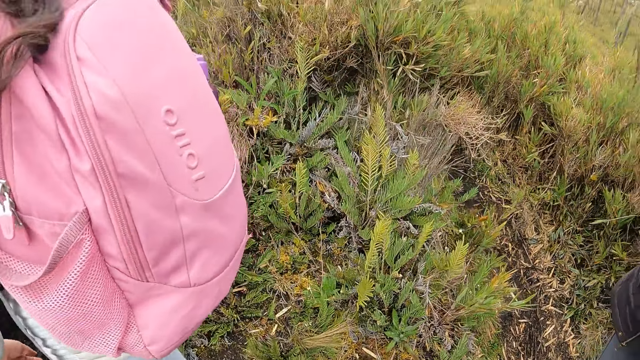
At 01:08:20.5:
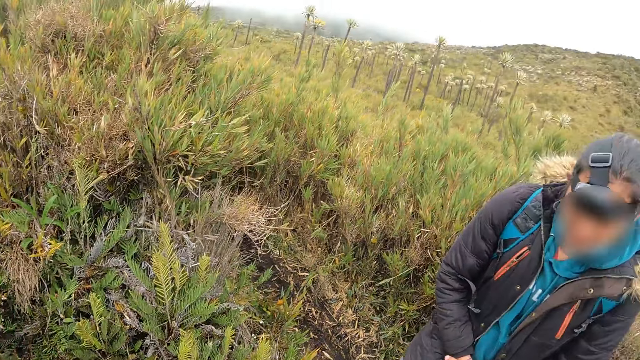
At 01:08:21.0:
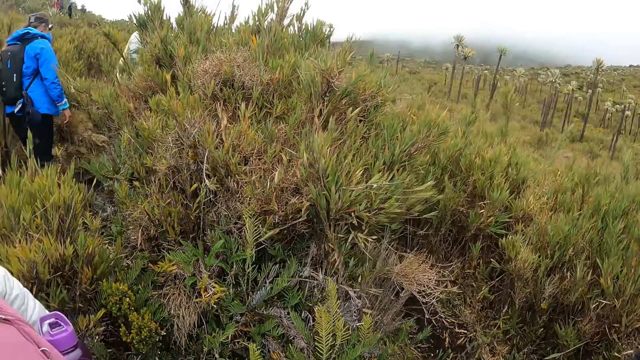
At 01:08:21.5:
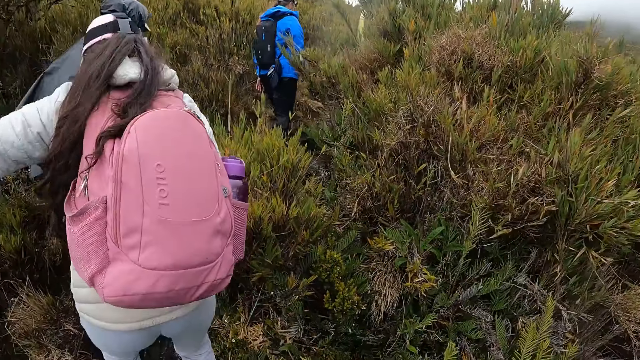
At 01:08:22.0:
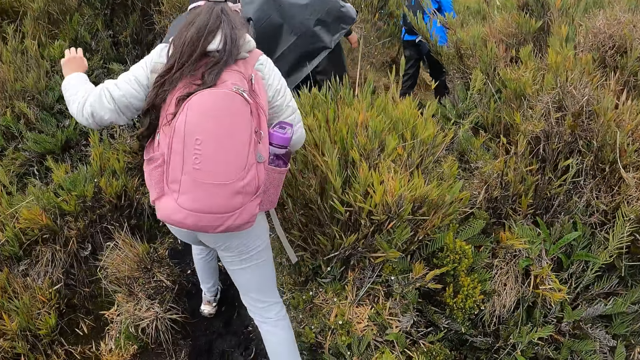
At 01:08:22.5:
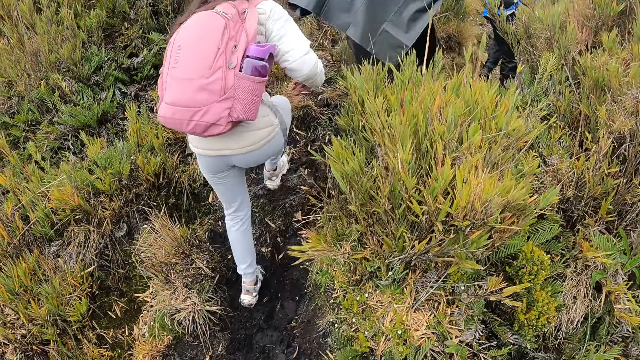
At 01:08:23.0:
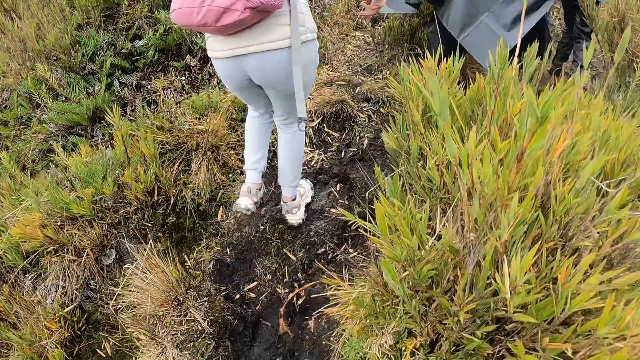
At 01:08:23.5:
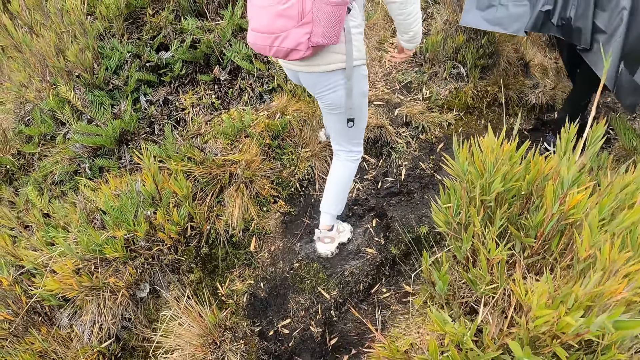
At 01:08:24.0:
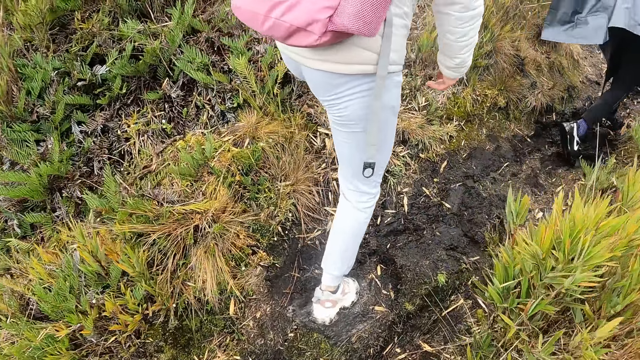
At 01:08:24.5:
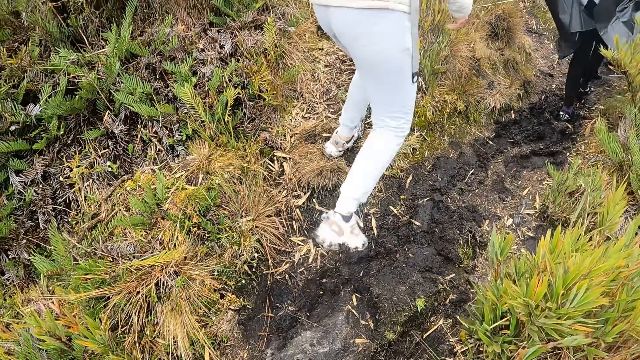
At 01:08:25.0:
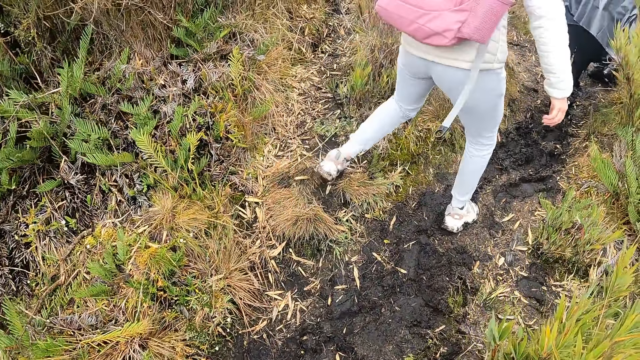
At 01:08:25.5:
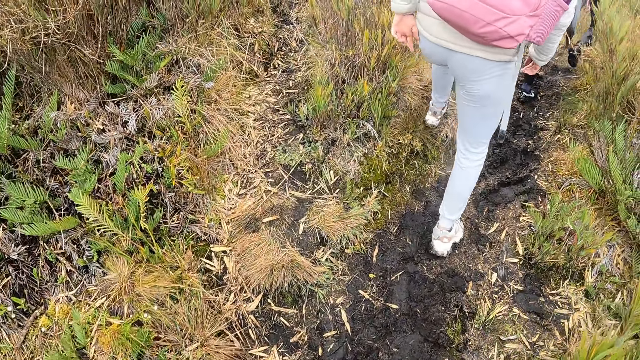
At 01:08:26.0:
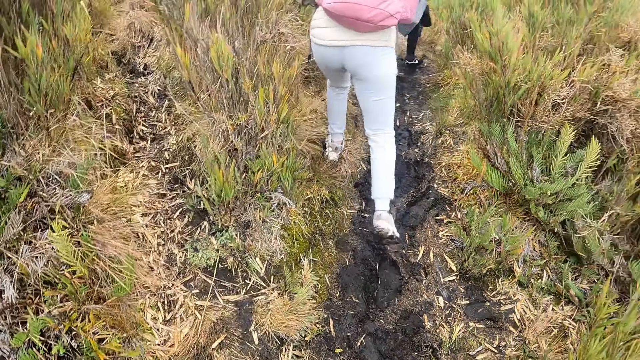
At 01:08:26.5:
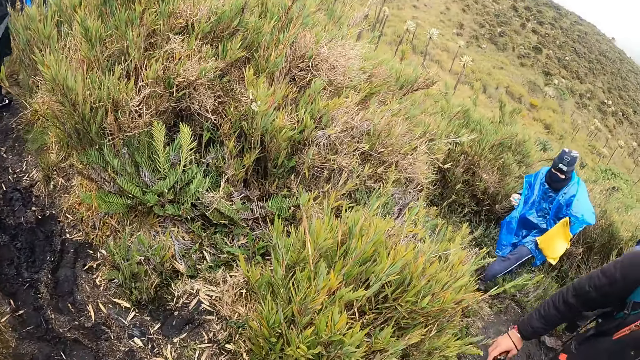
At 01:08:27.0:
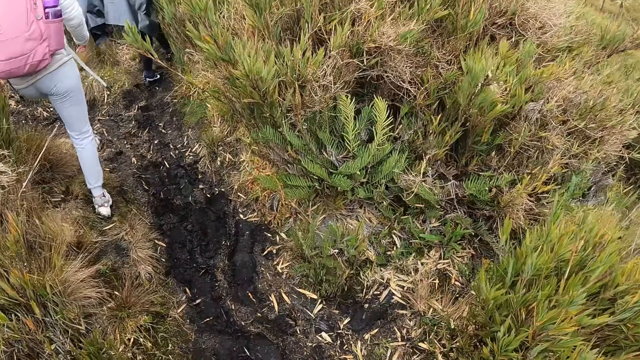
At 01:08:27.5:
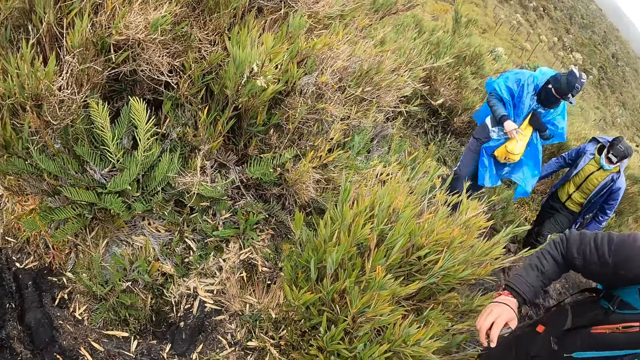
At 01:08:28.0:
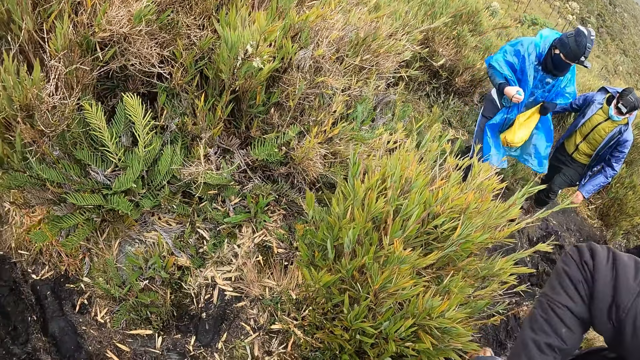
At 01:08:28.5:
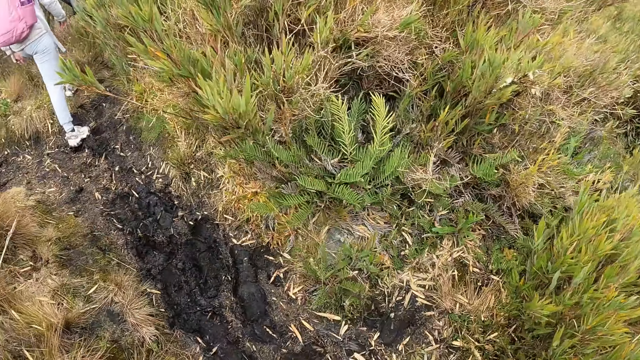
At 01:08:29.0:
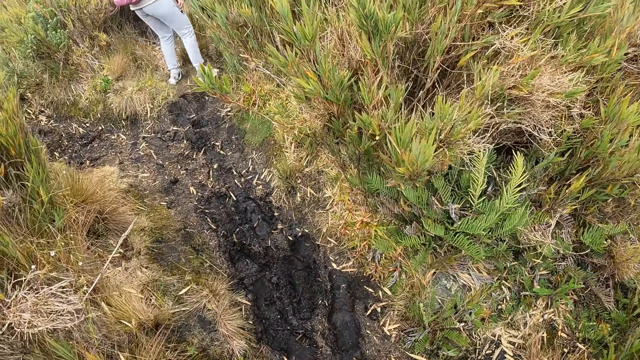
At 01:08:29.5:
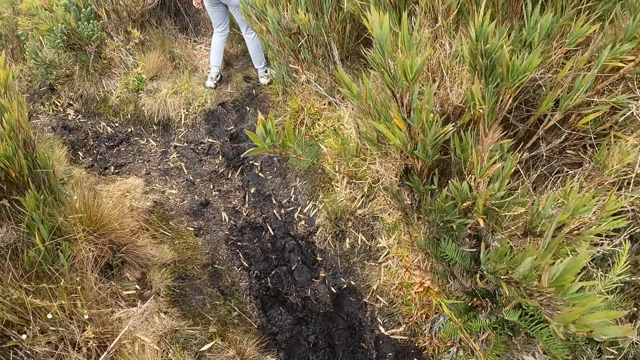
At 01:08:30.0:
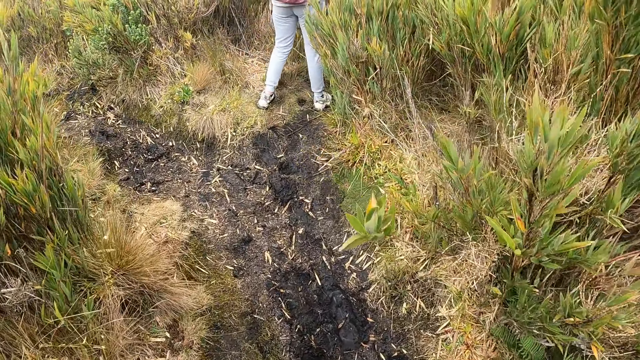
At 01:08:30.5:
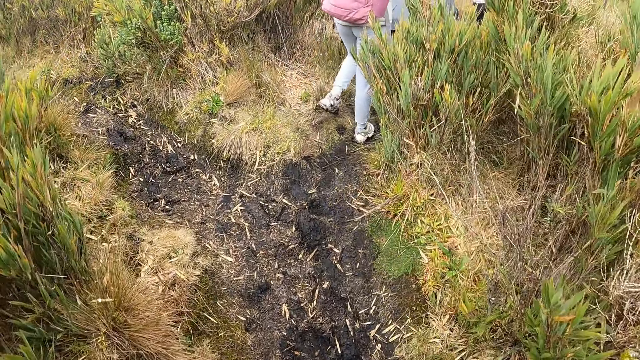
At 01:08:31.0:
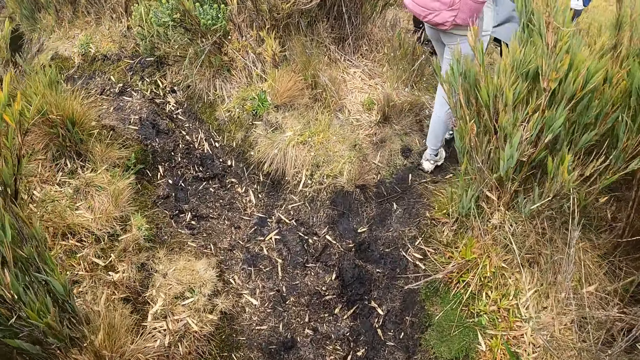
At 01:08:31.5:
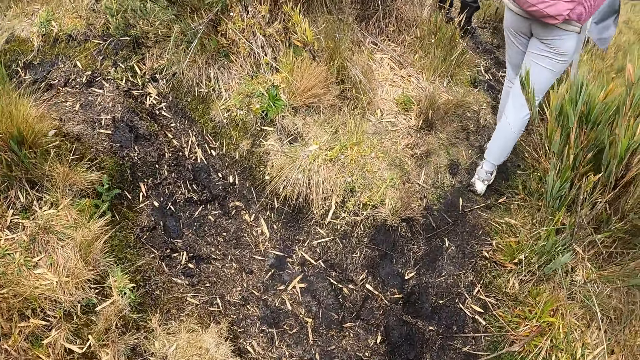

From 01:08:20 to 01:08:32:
The camera wearer hikes with a group of people.

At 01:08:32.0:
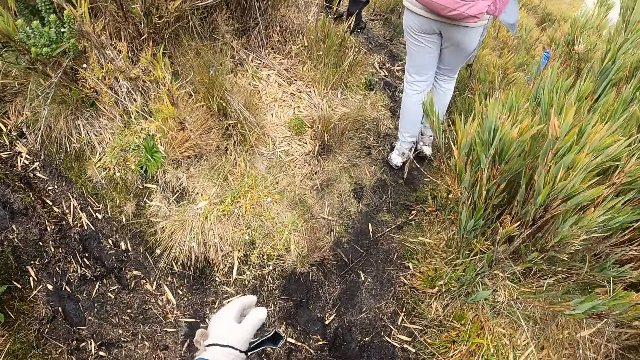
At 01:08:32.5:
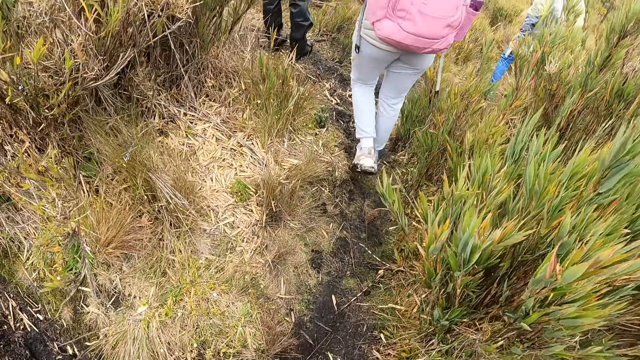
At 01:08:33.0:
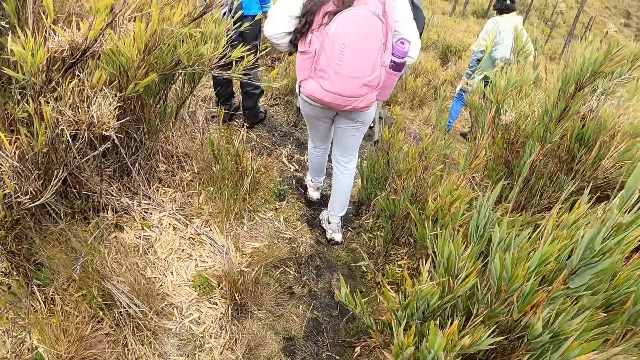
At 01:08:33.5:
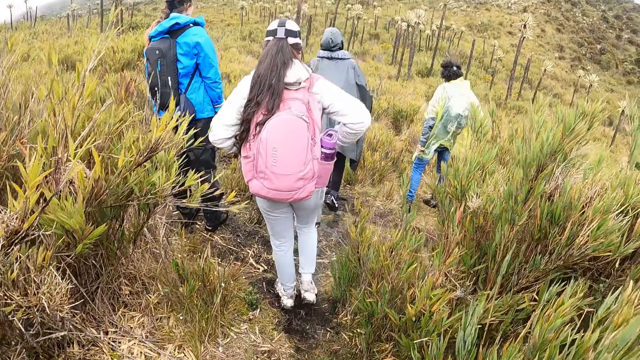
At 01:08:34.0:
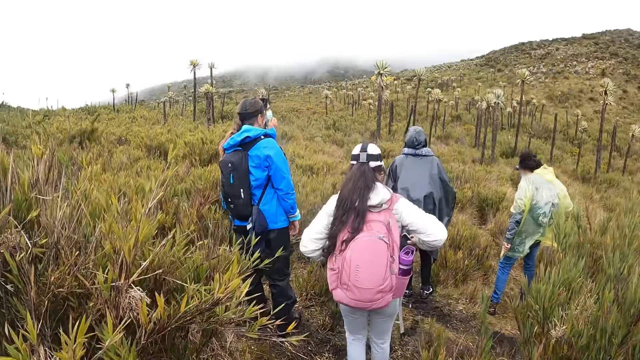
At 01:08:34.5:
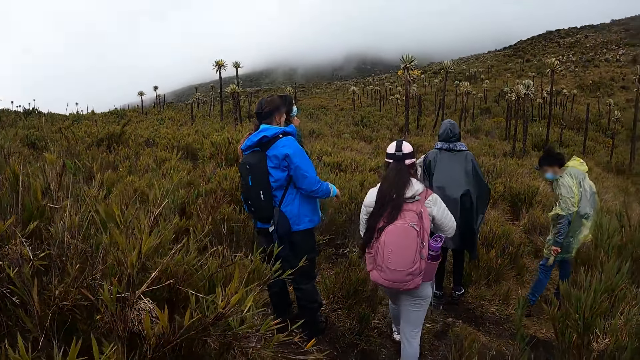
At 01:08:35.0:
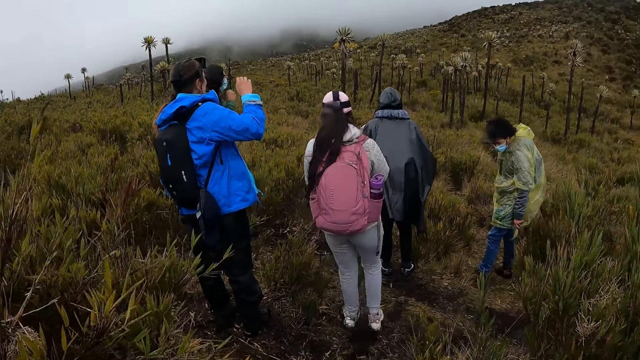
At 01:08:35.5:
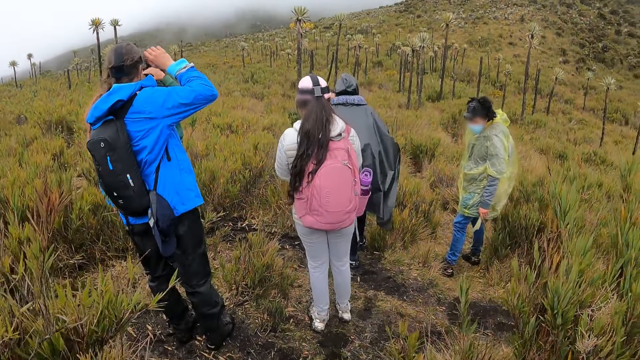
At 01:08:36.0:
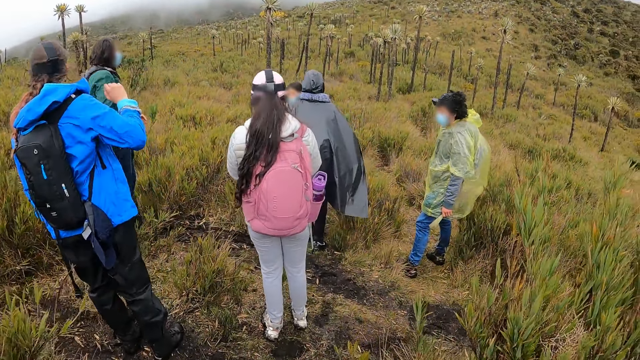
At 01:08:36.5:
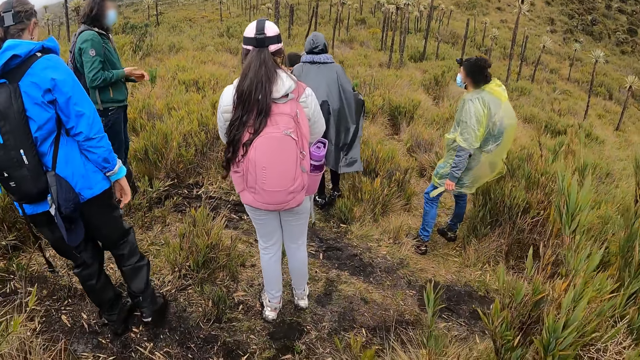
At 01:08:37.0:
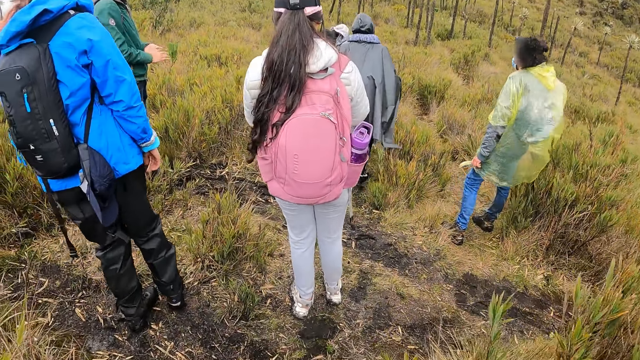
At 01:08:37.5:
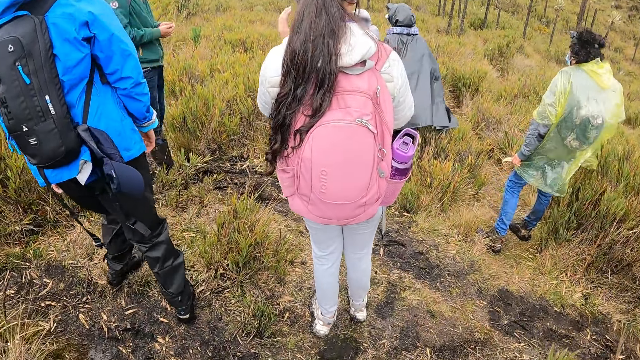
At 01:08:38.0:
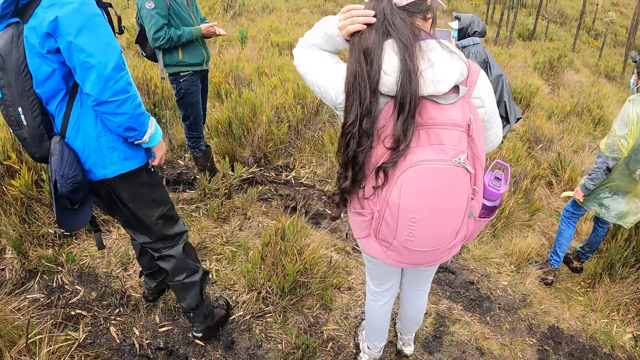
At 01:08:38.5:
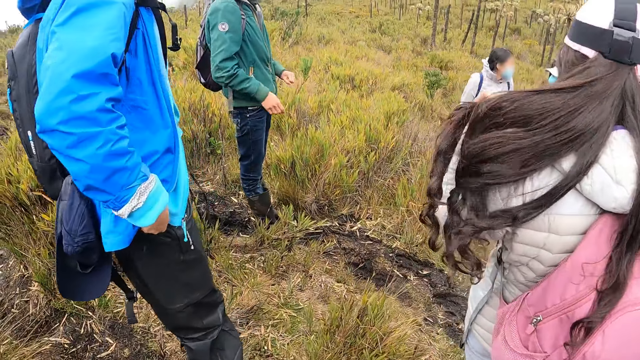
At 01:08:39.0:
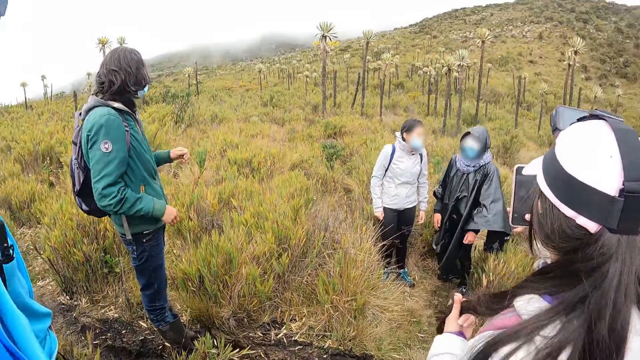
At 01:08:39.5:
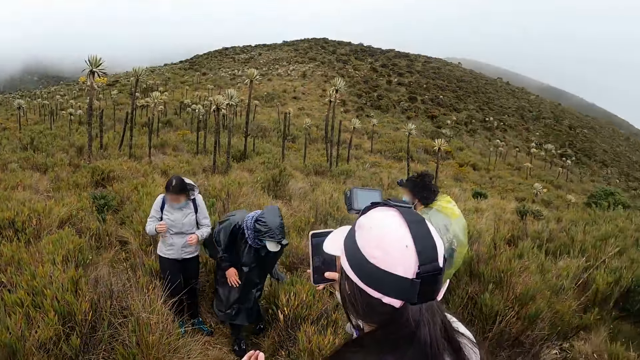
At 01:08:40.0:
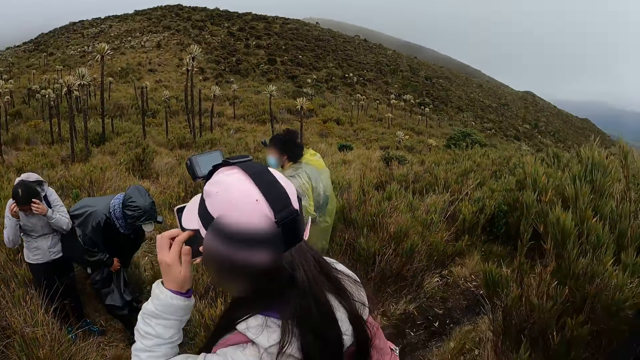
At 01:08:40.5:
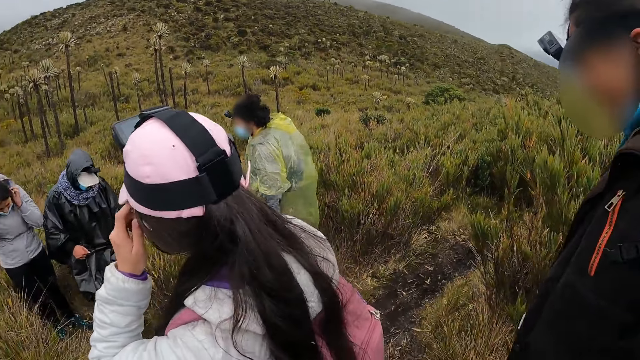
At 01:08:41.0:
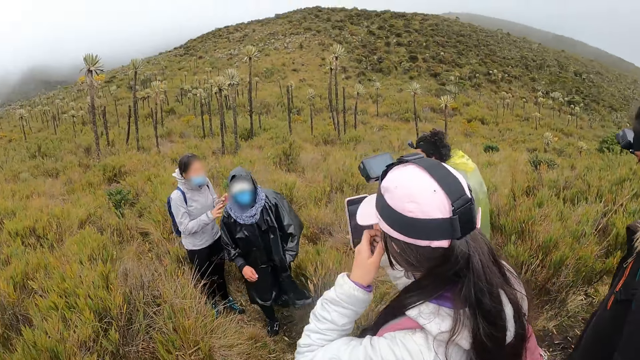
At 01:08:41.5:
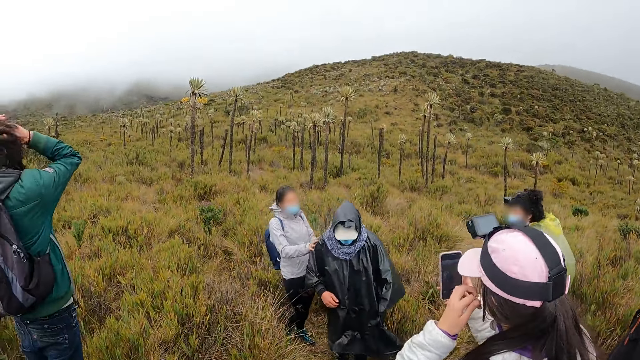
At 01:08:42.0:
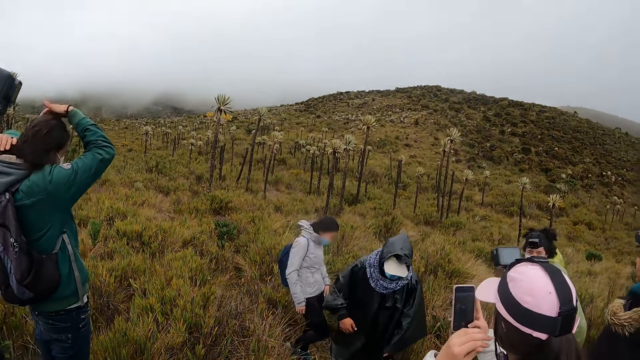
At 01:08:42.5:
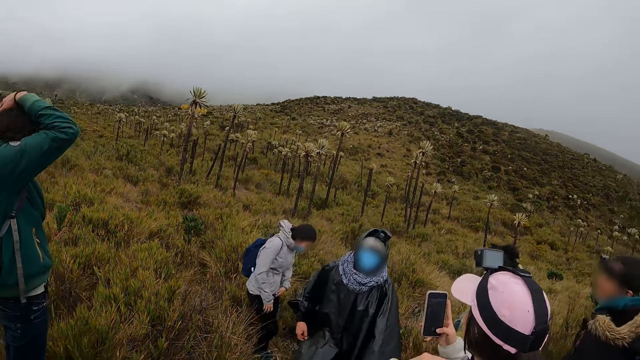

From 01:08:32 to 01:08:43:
A hiker operates a phone in her right hand with her right hand. The camera wearer looks at the vegetation.
